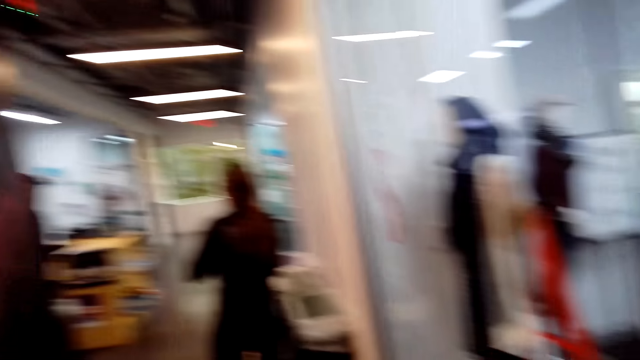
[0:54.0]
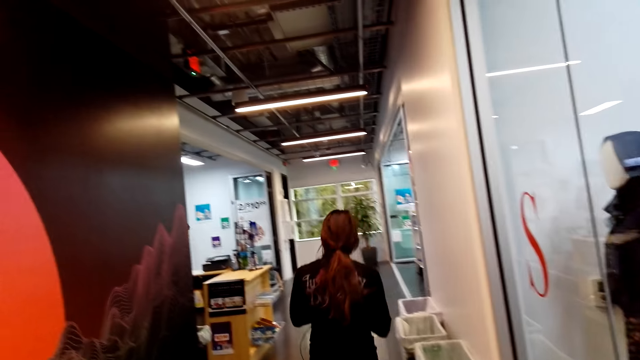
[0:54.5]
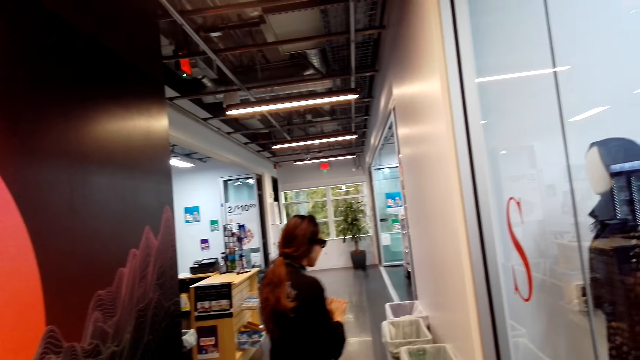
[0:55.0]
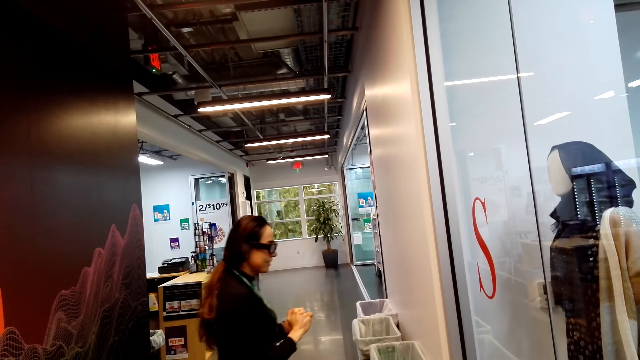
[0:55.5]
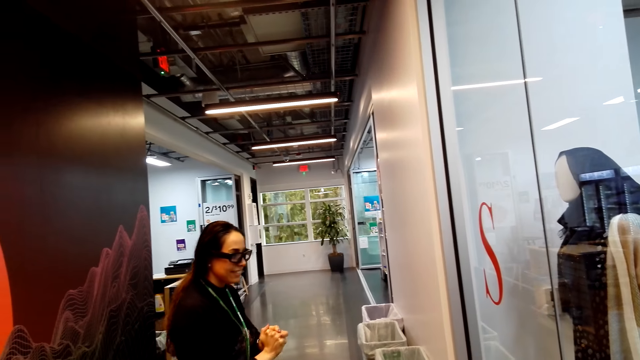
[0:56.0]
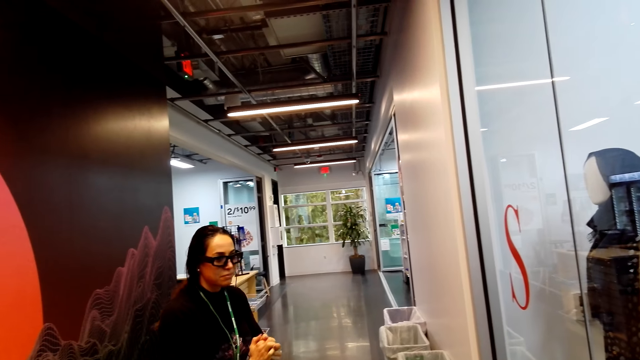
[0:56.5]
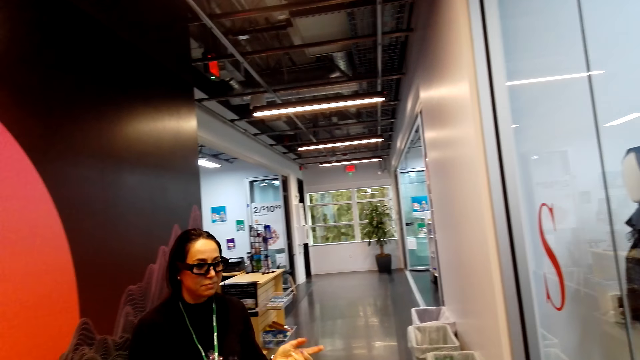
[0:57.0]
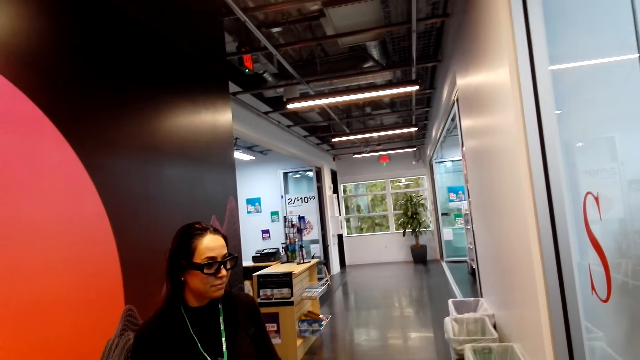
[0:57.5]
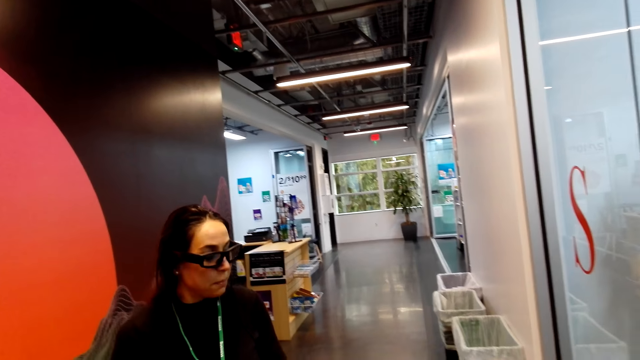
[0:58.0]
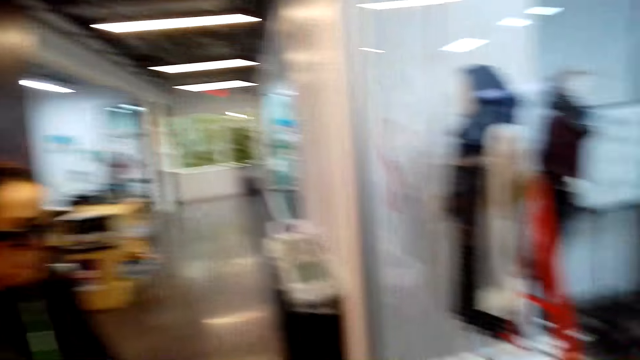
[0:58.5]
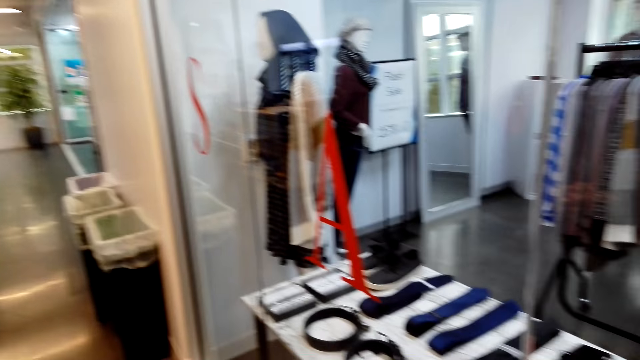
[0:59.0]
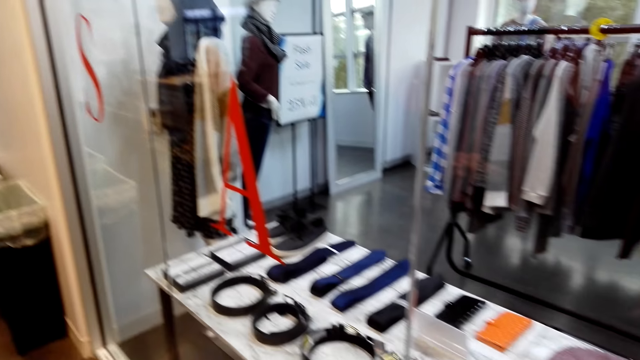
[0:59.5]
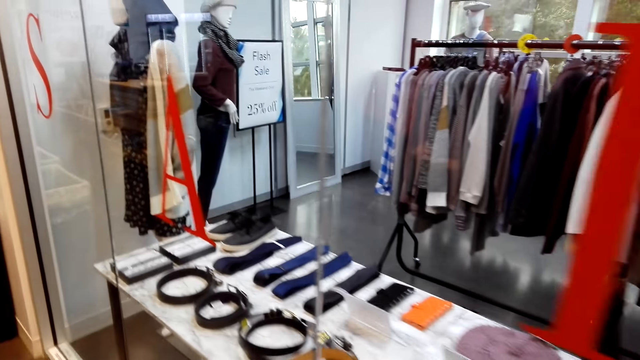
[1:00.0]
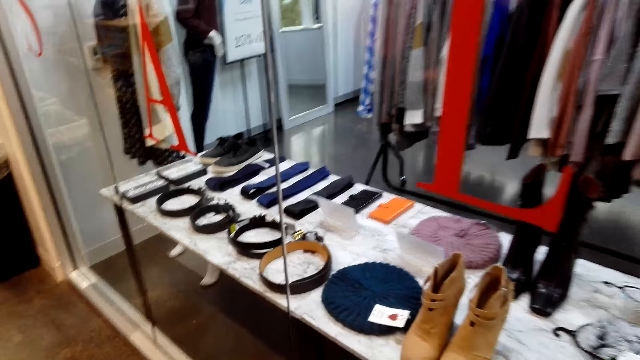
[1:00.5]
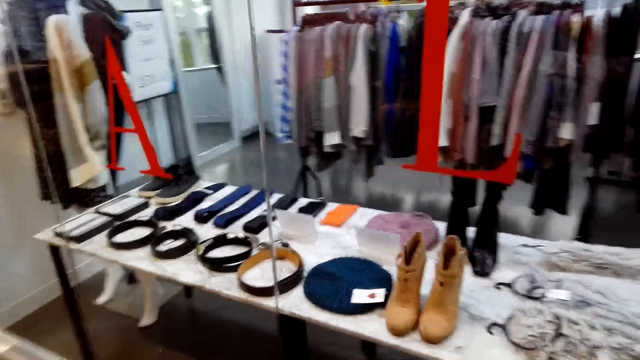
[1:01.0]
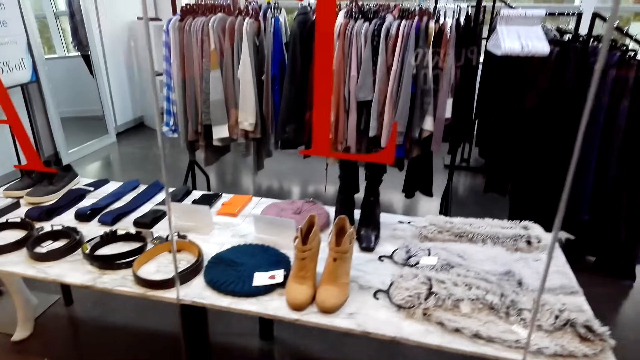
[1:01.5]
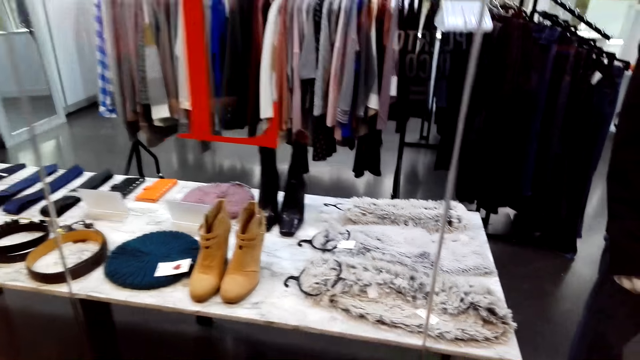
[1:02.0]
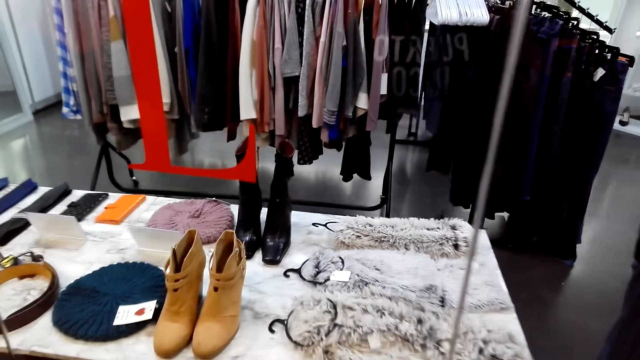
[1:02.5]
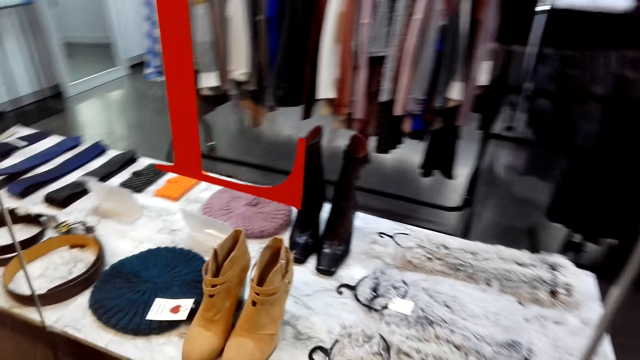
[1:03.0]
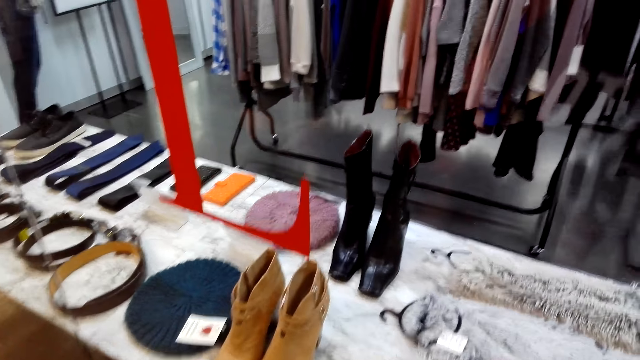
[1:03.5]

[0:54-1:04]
A lady walks back around in a room. The camera wearer stands in the room. They look at the display.

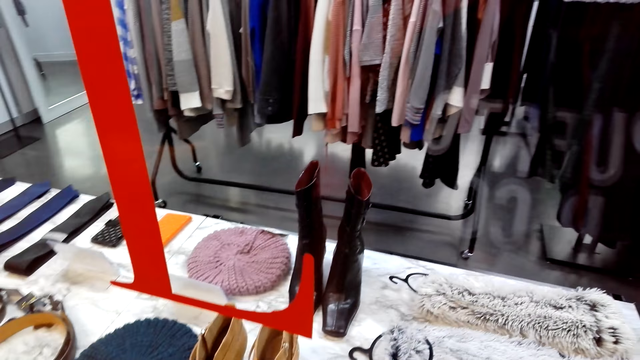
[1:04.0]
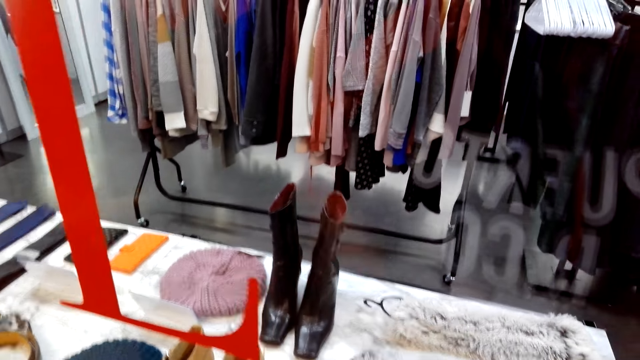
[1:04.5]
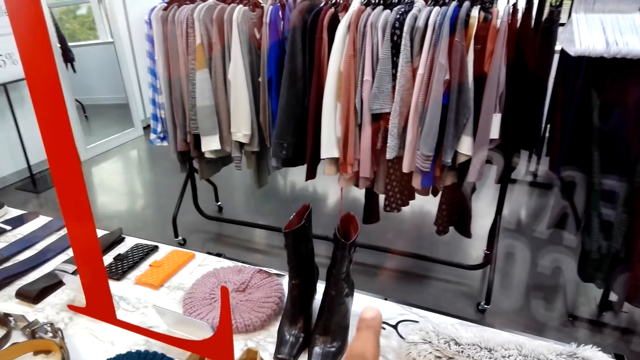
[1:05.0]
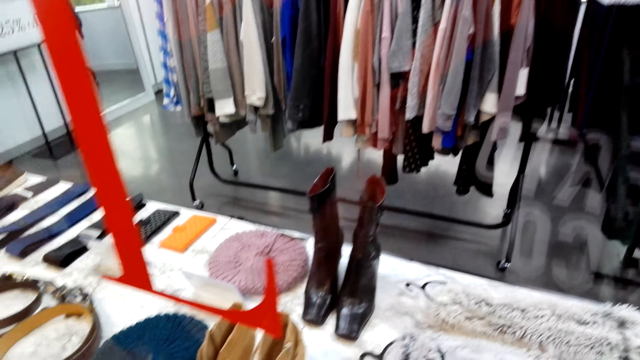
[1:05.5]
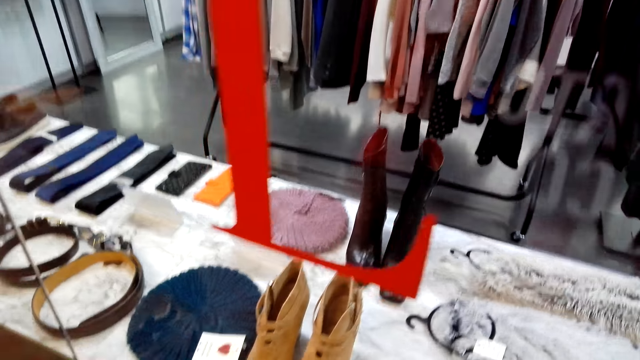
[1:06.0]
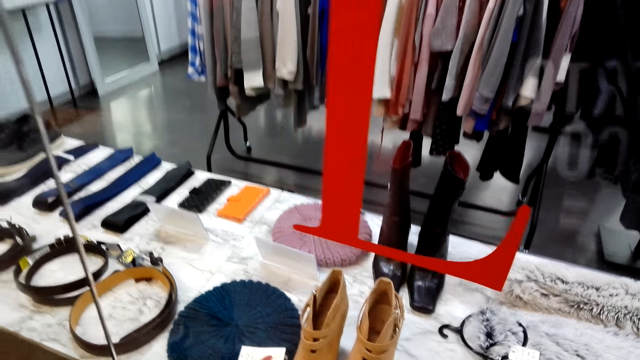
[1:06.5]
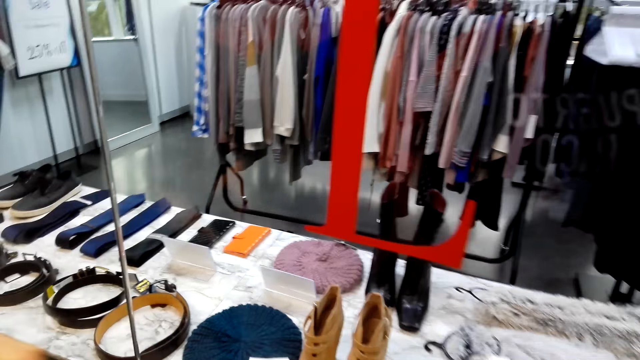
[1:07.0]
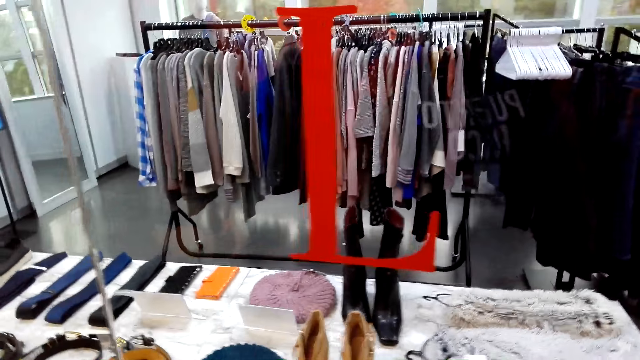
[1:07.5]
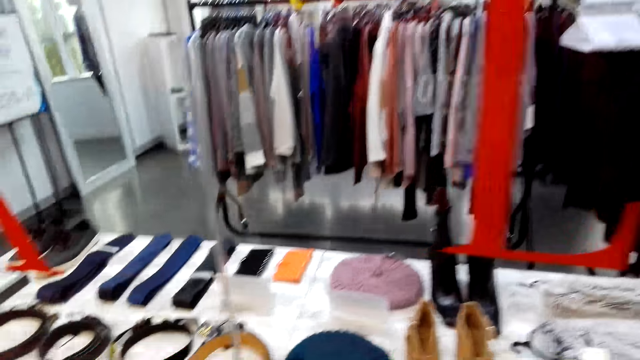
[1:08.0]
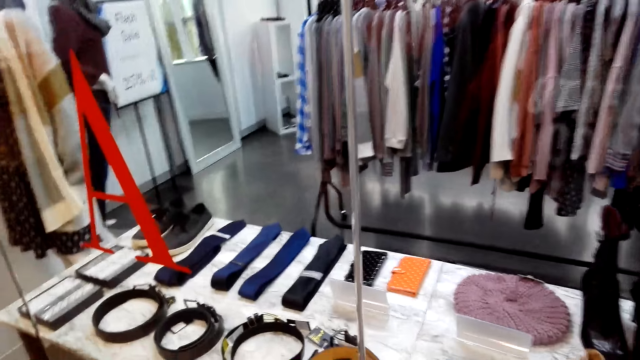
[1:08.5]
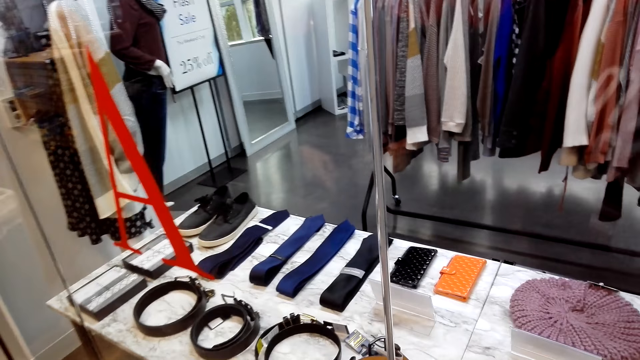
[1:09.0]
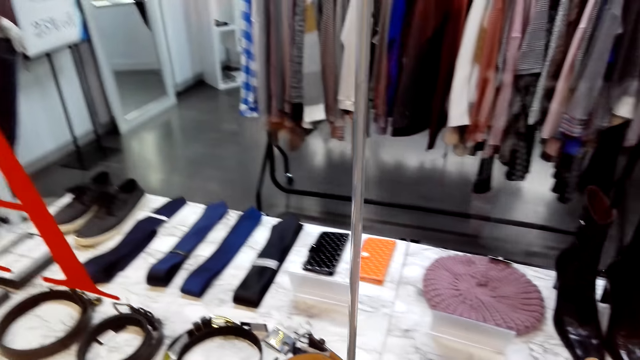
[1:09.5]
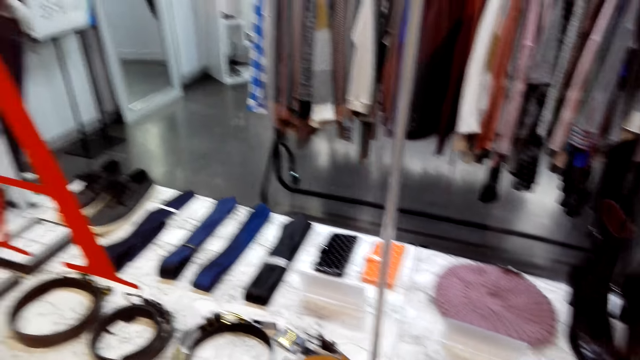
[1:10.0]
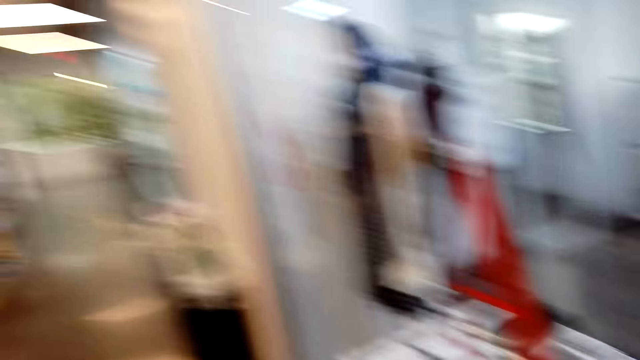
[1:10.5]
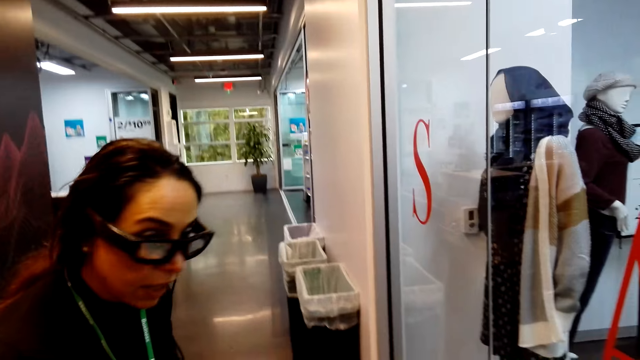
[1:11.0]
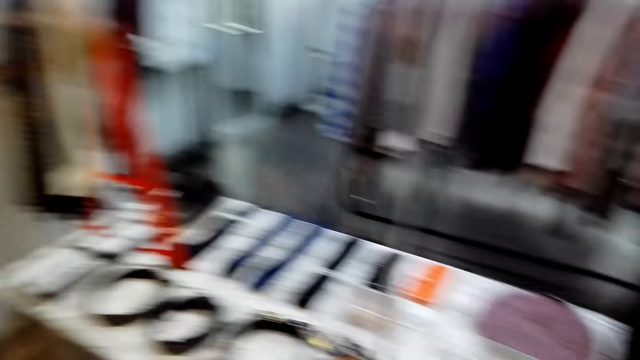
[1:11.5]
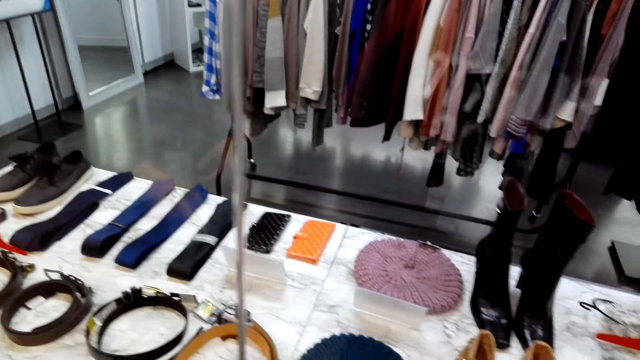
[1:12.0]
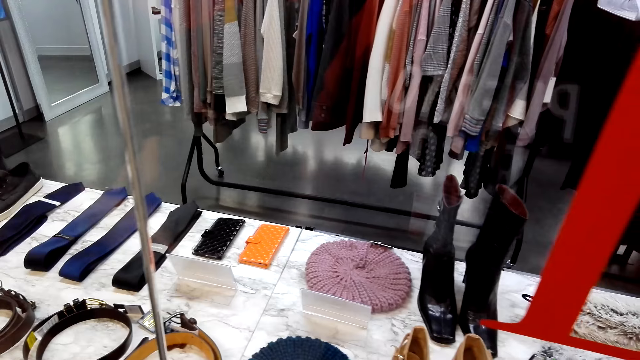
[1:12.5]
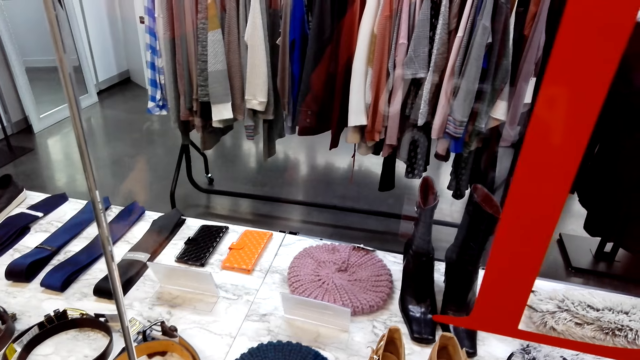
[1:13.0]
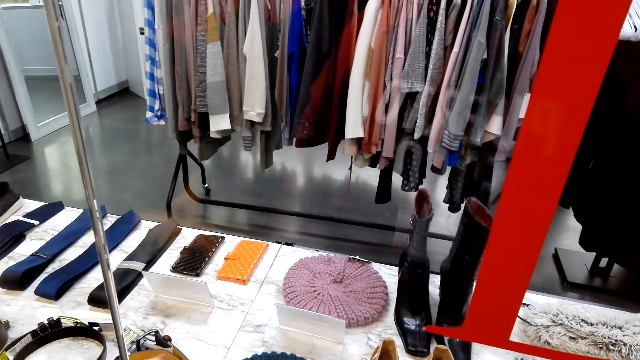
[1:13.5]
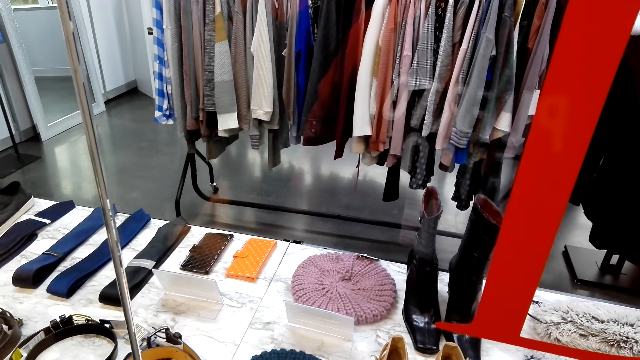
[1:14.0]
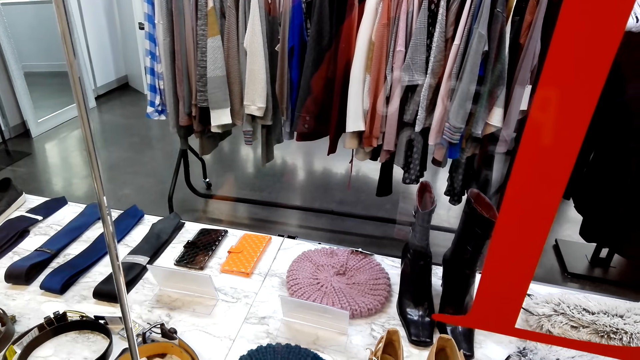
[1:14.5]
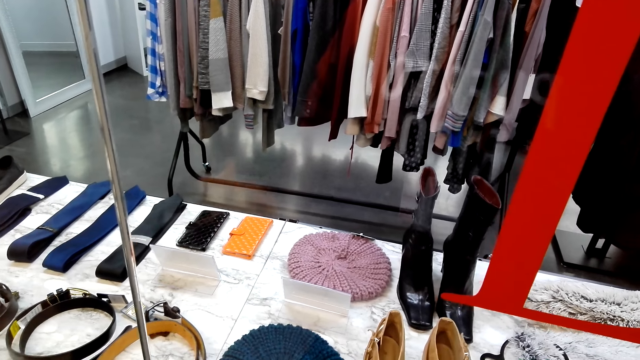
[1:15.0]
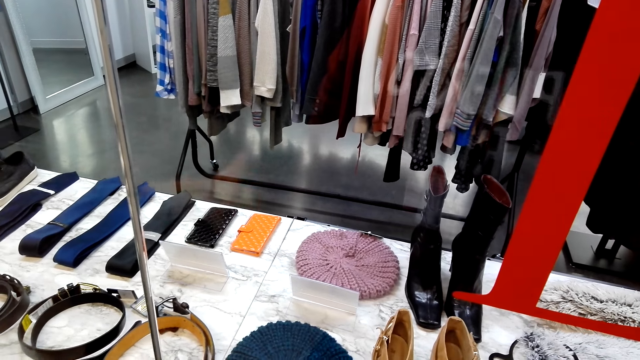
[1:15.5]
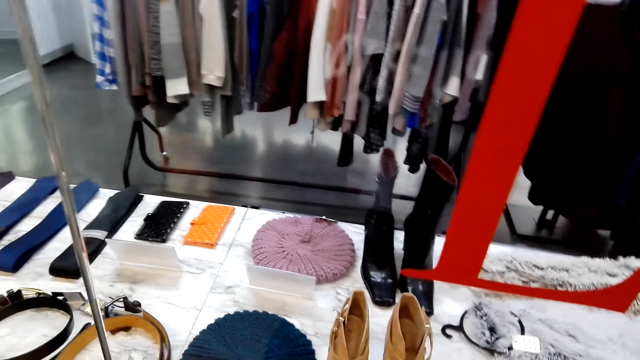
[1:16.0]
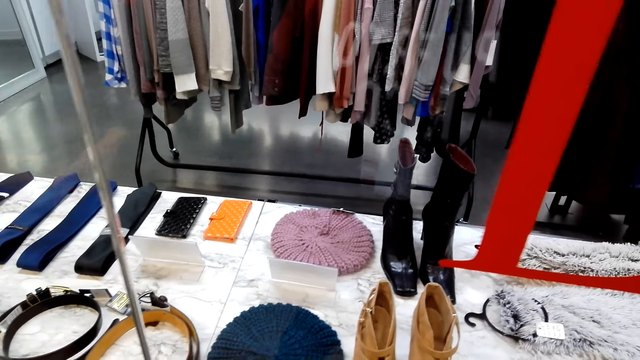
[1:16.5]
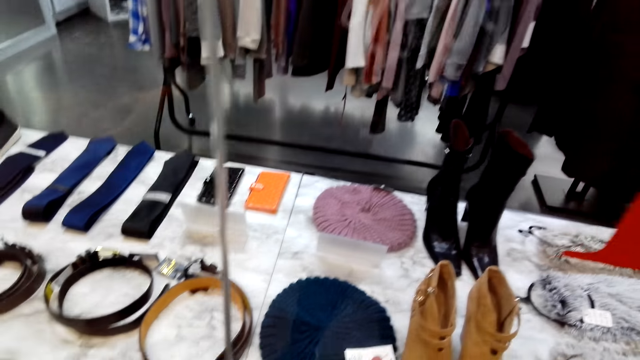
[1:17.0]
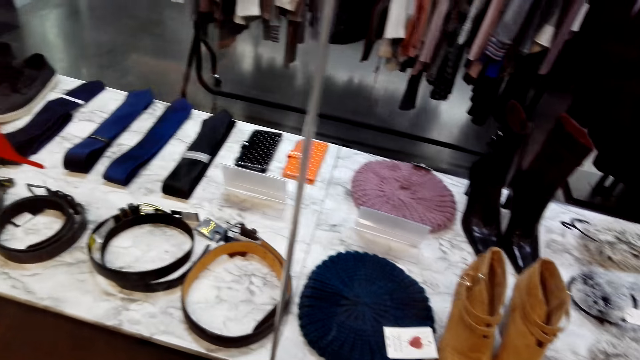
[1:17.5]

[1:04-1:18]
The camera wearer points at the display in the room. They stand in the room. A lady stands in a room. The camera wearer looks at the lady. They stand in the room.
